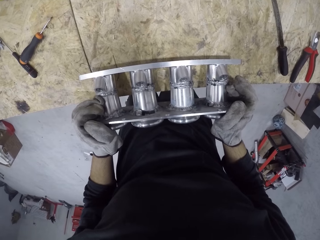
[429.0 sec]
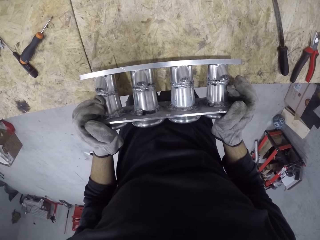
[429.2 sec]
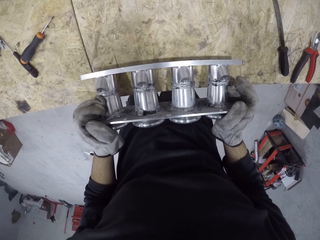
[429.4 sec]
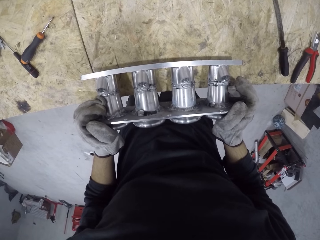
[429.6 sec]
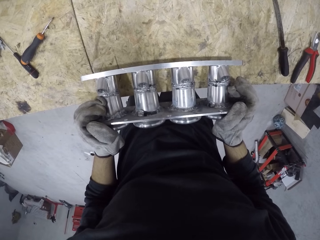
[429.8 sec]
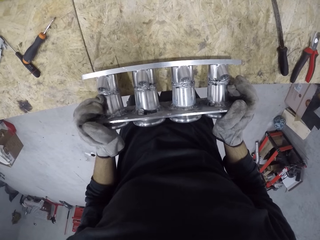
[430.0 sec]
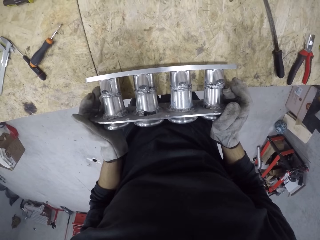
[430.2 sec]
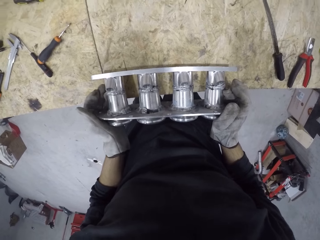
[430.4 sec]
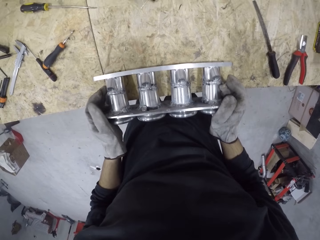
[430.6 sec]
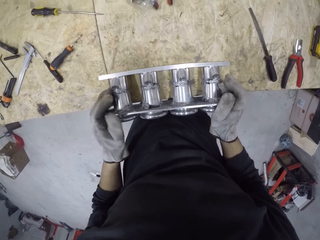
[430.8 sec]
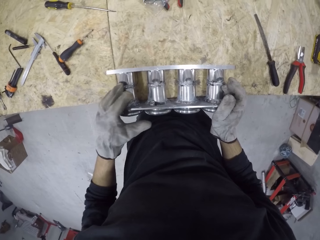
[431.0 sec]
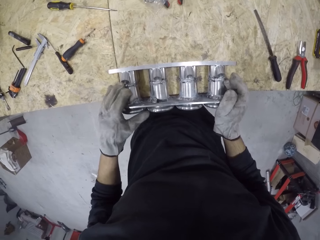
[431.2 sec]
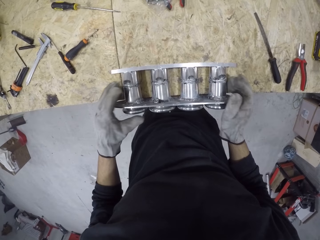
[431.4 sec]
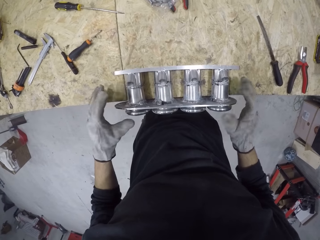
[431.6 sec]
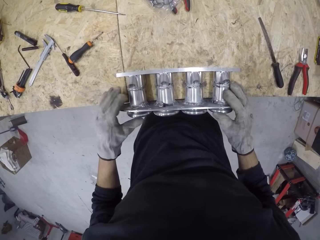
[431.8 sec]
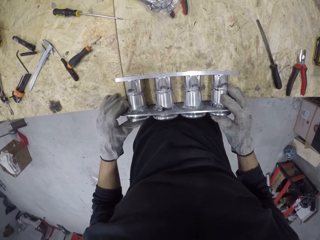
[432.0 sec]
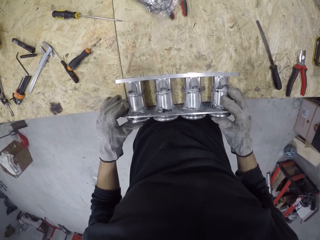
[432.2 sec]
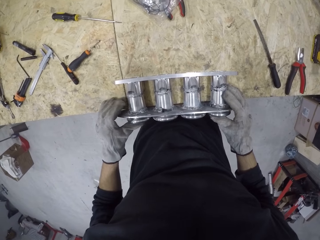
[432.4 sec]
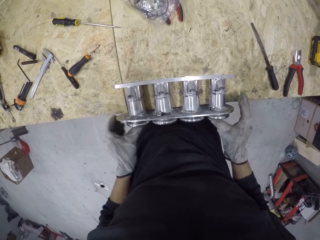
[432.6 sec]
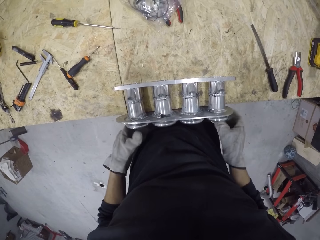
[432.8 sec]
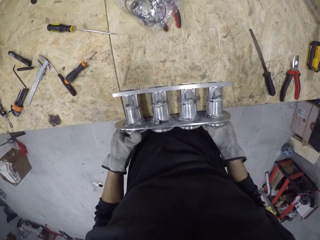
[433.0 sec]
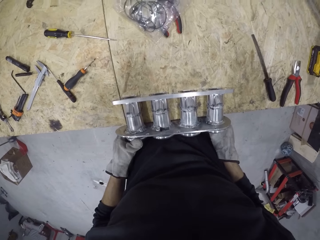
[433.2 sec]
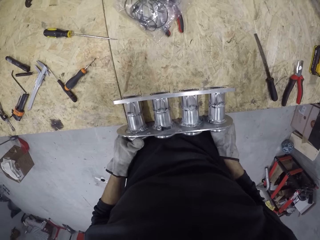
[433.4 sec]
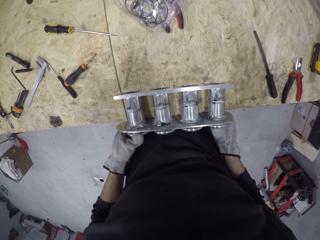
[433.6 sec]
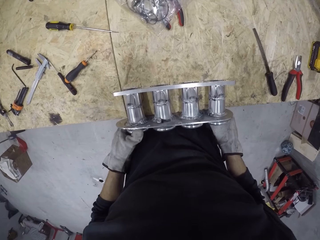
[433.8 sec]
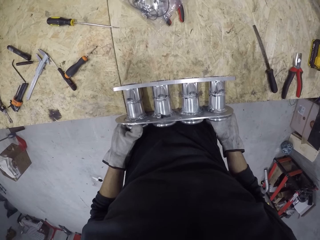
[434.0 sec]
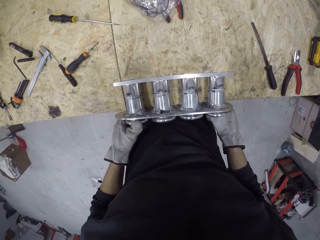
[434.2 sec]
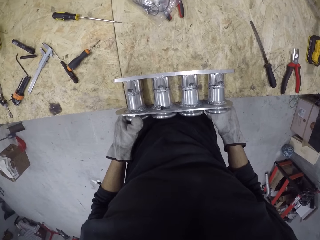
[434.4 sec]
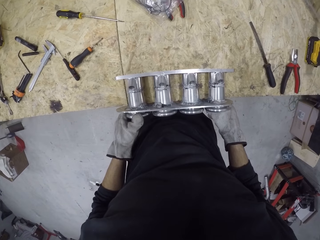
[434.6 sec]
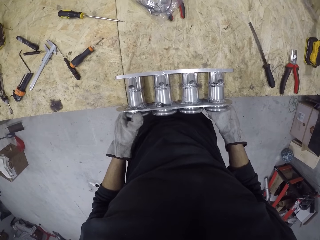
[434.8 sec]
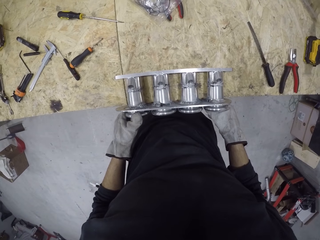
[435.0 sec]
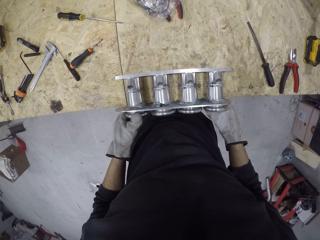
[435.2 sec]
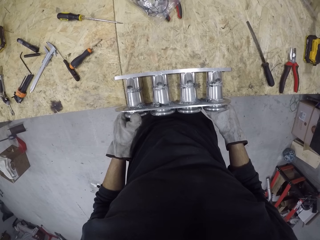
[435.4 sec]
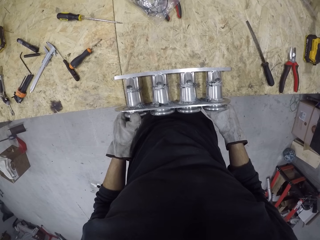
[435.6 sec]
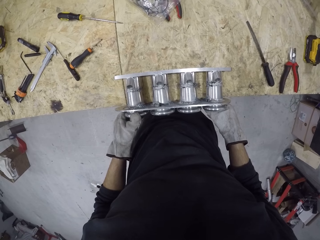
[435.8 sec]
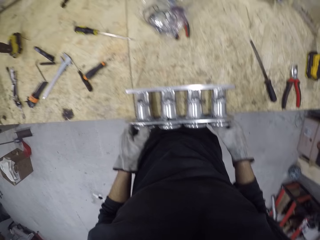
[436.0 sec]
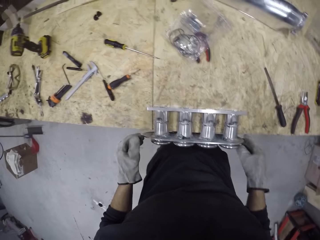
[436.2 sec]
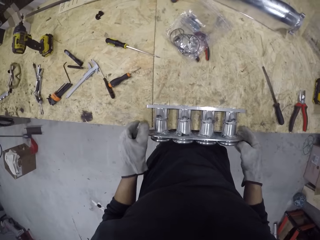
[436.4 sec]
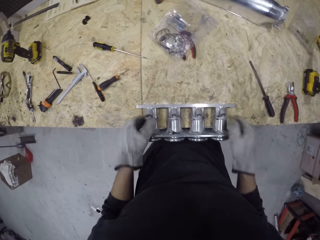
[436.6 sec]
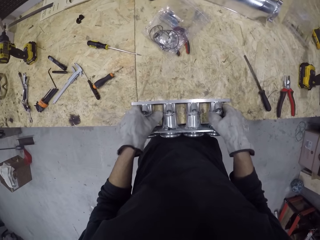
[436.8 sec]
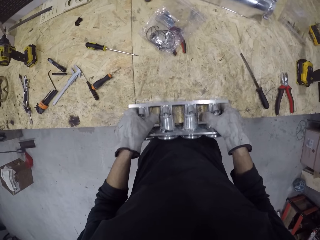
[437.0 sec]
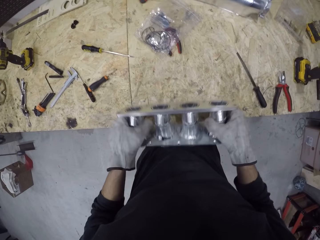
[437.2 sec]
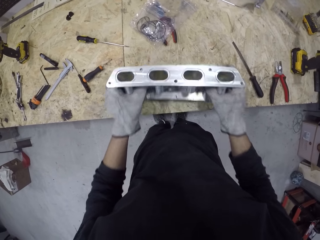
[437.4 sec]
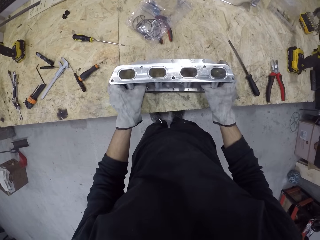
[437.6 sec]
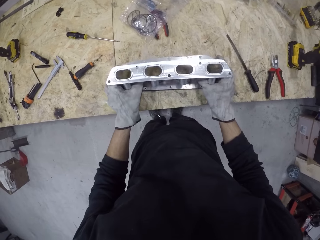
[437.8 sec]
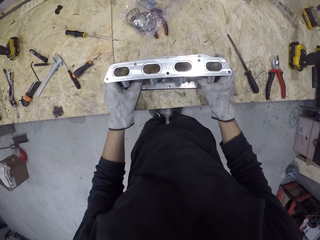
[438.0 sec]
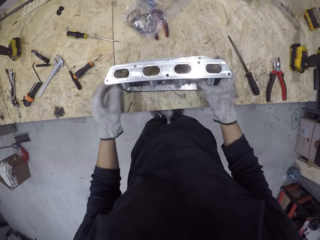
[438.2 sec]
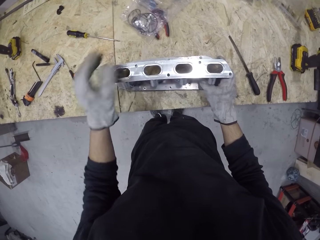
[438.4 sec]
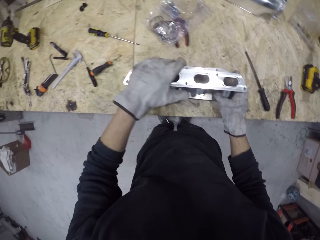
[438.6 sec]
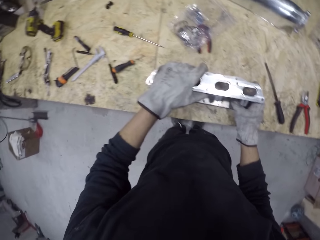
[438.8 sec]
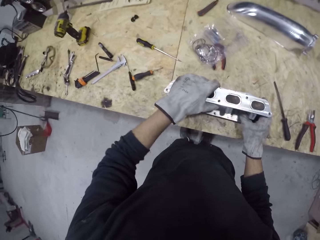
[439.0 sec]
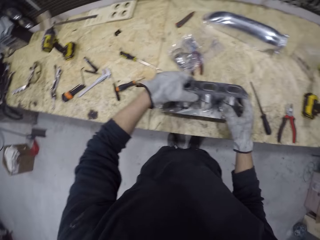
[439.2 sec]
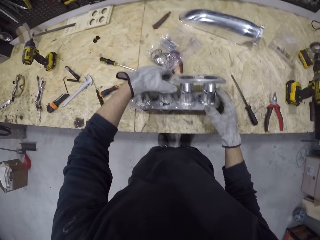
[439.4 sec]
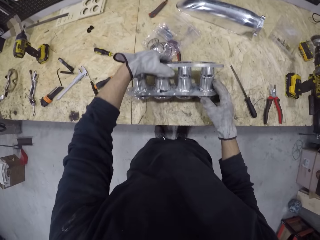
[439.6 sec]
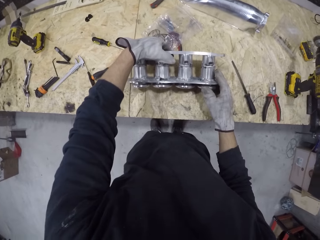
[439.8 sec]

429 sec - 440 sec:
The camera wearer moves the manifold on the table with both hands. He moves the manifold on the table again.

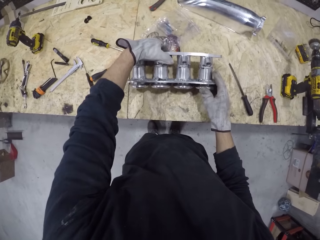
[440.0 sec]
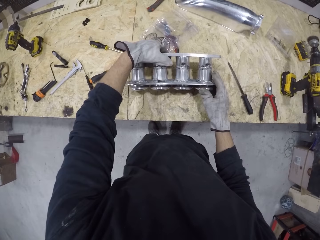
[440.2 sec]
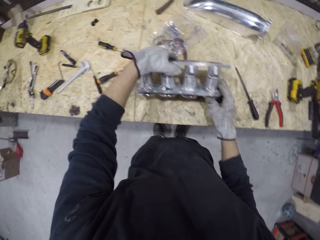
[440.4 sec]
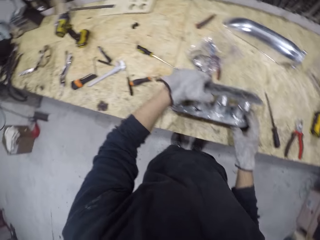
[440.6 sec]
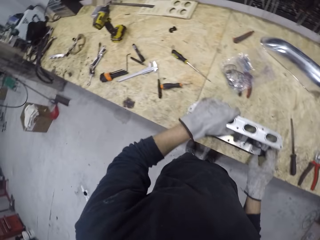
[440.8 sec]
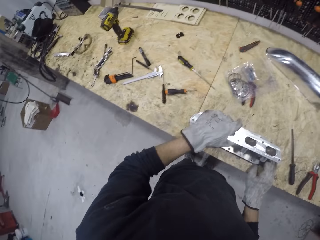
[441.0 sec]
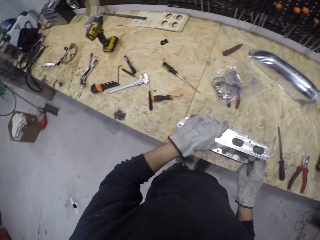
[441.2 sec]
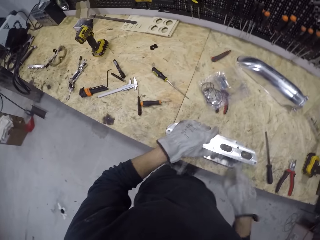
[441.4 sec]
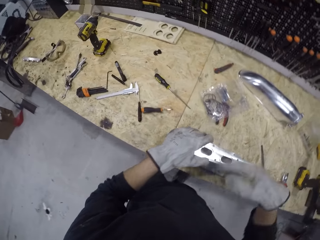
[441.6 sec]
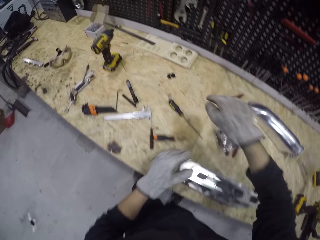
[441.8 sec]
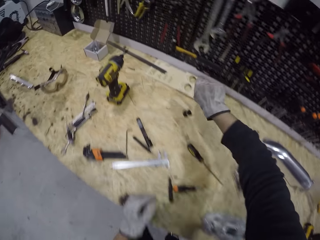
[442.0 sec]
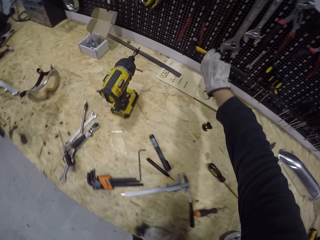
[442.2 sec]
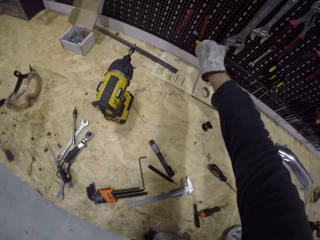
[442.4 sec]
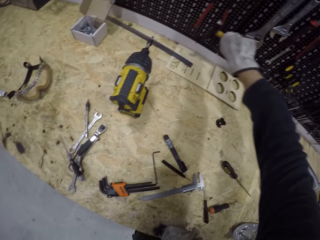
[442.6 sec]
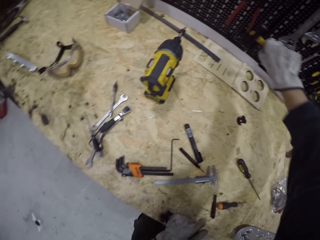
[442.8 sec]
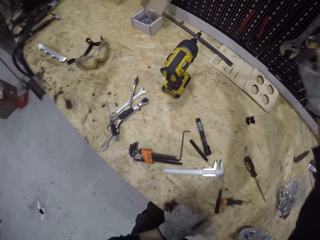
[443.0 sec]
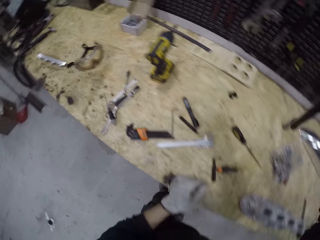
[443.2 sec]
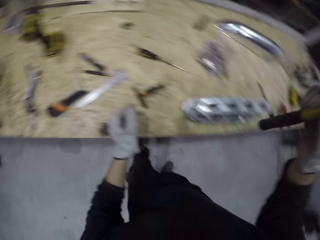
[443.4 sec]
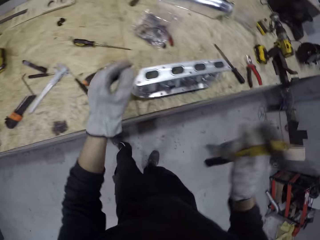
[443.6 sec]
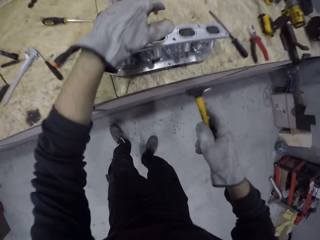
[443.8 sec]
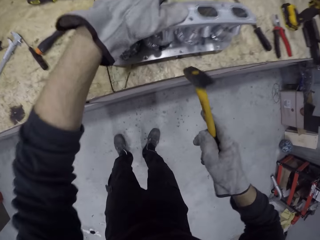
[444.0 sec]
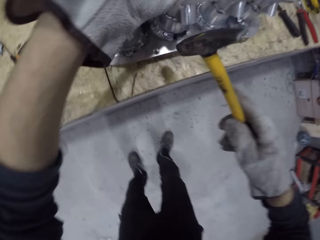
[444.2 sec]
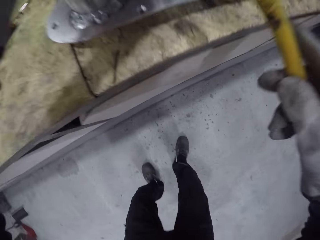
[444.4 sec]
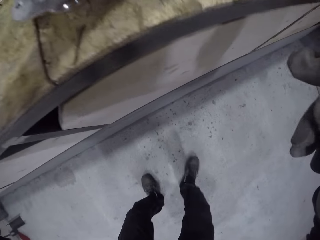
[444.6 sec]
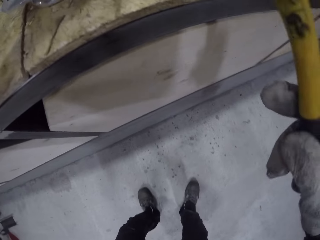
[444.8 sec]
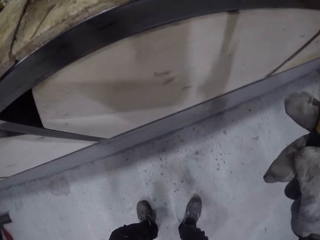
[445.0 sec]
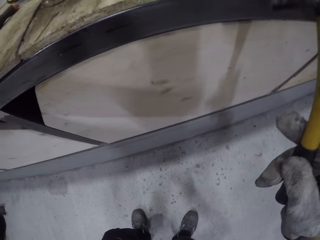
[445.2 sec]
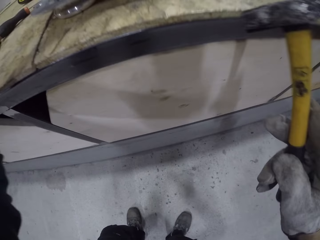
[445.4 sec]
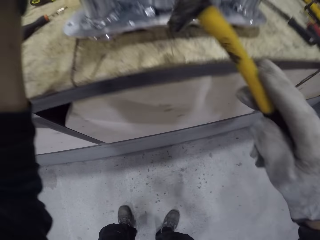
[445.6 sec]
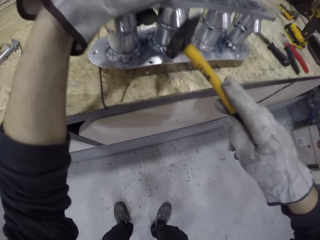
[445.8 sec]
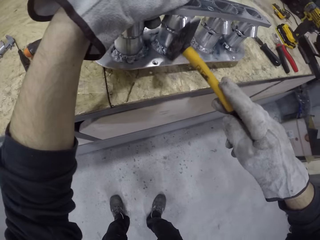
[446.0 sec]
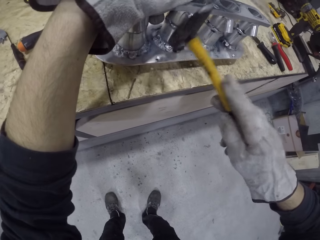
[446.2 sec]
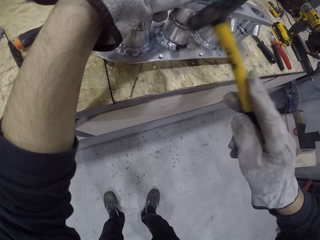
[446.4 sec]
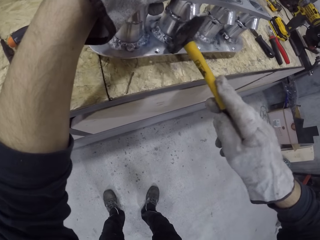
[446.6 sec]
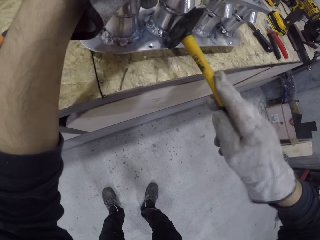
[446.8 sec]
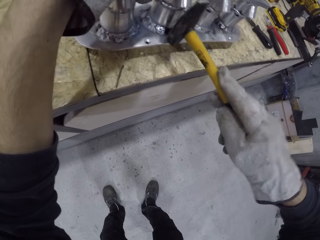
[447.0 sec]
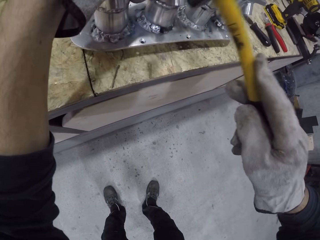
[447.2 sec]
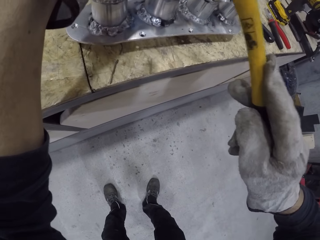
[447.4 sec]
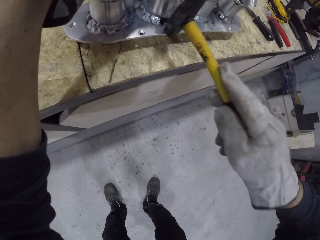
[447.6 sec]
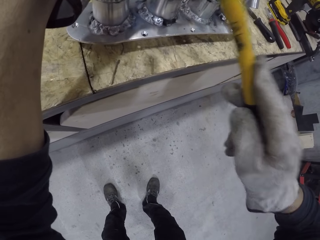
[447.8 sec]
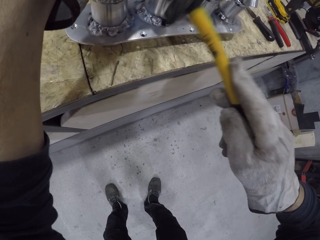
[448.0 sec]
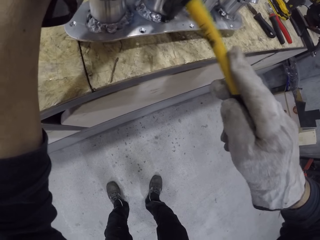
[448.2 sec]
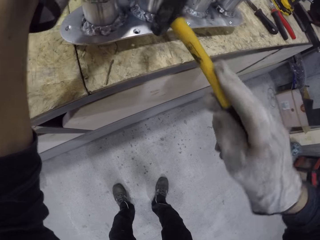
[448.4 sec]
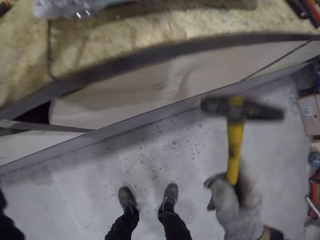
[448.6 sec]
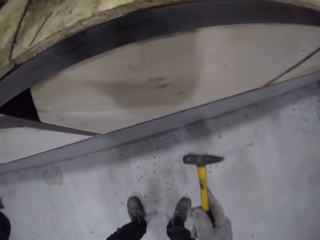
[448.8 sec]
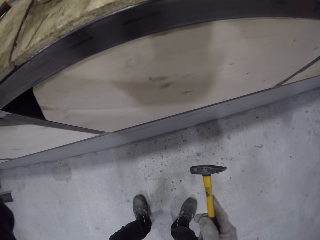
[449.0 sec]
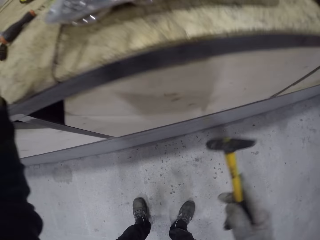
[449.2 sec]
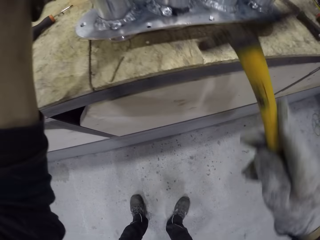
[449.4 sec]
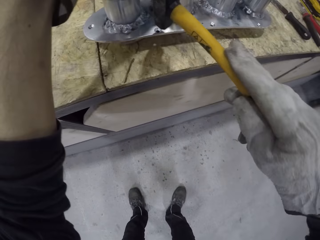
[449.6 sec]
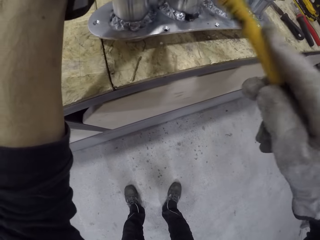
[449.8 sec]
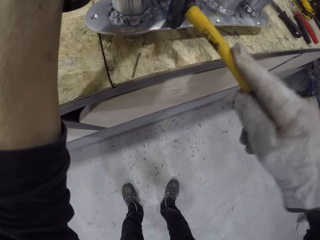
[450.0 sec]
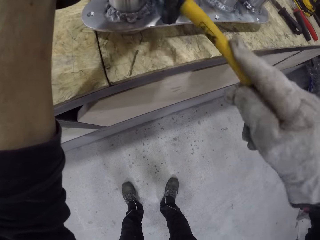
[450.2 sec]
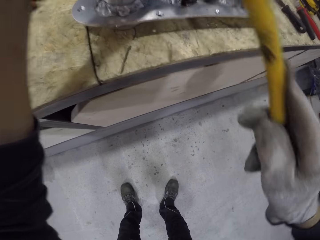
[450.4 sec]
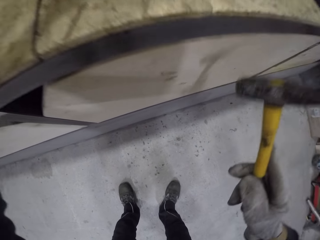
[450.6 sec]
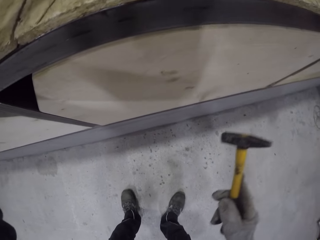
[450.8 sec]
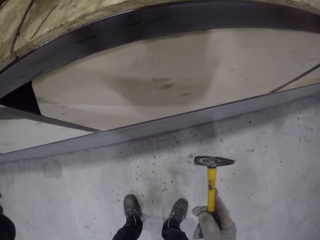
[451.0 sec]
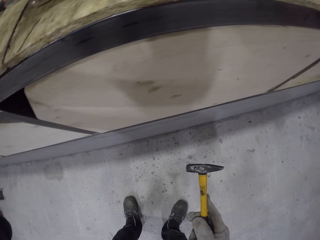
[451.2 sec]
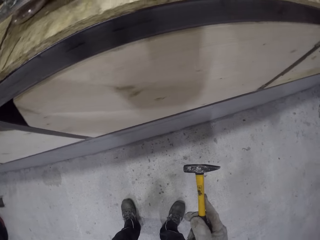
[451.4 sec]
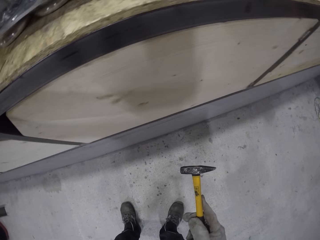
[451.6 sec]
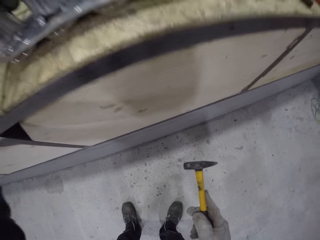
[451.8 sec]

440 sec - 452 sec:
The camera wearer picks the hammer from the rack with his right hand. He beats the manifold with the pick axe in his right hand. He beats the manifold with the pick axe again.
